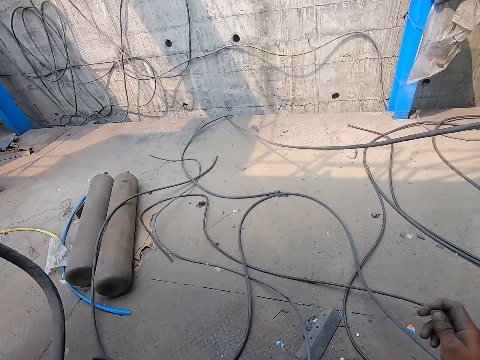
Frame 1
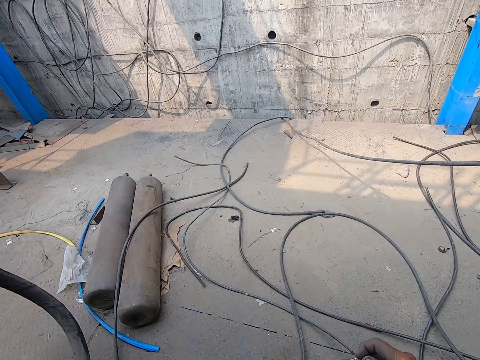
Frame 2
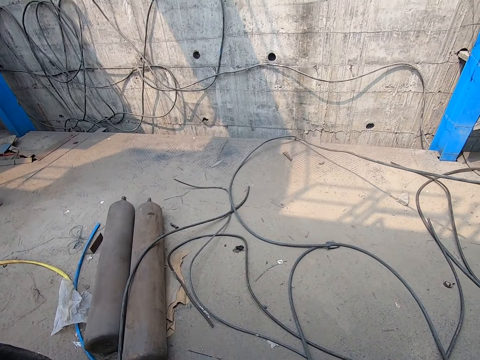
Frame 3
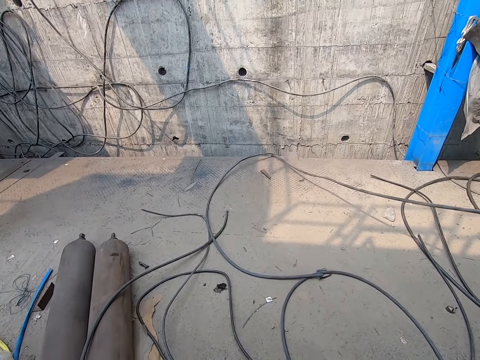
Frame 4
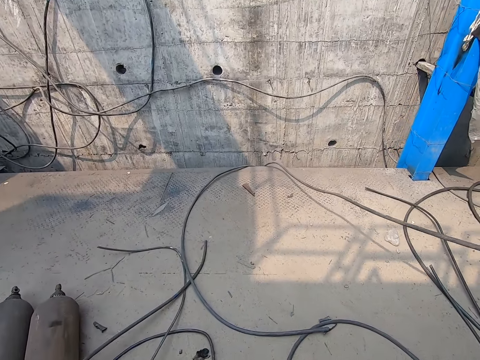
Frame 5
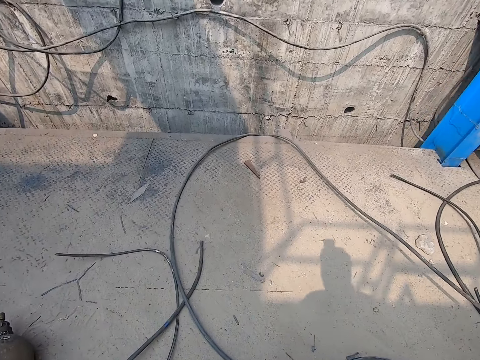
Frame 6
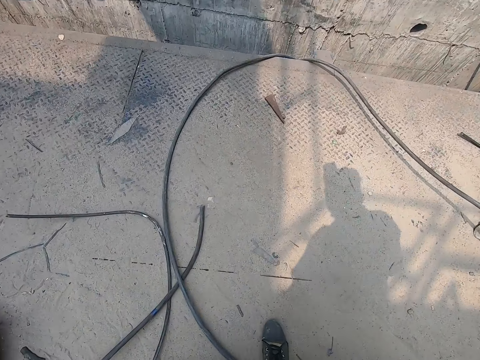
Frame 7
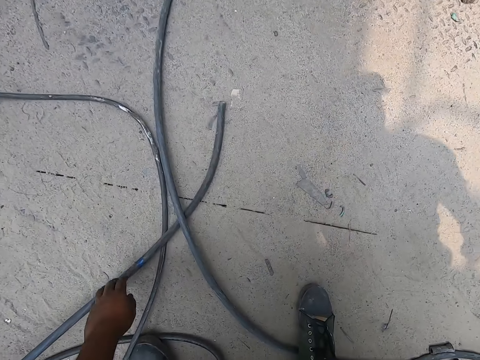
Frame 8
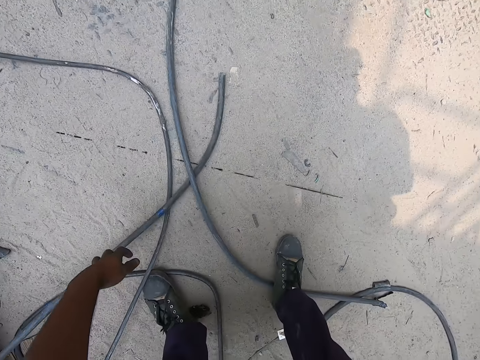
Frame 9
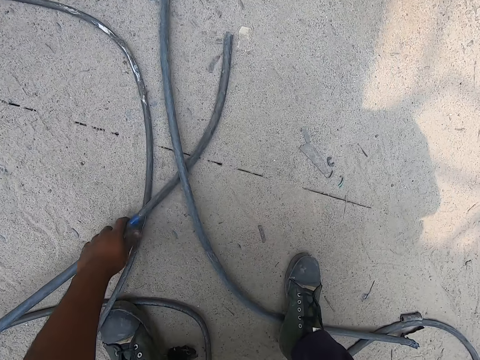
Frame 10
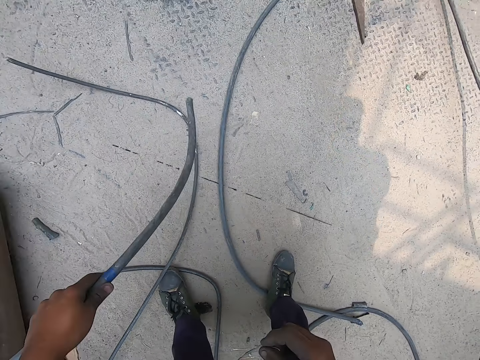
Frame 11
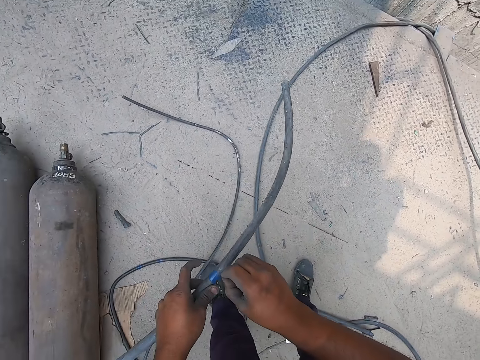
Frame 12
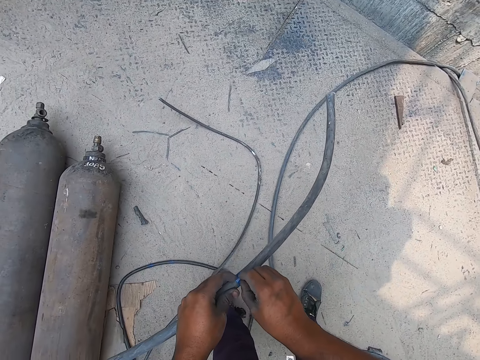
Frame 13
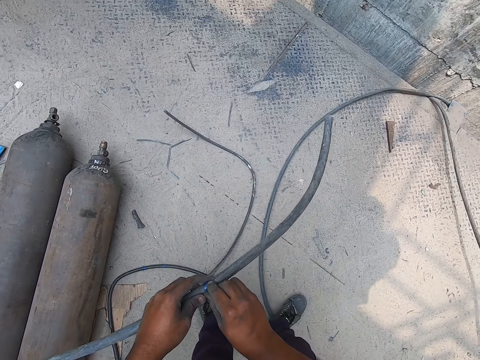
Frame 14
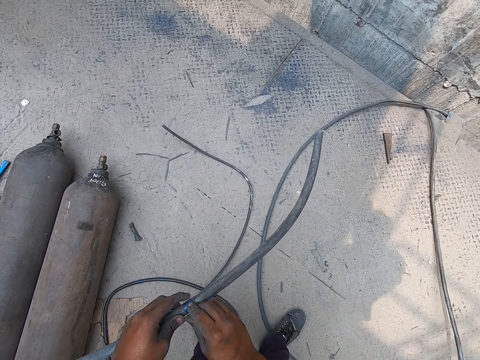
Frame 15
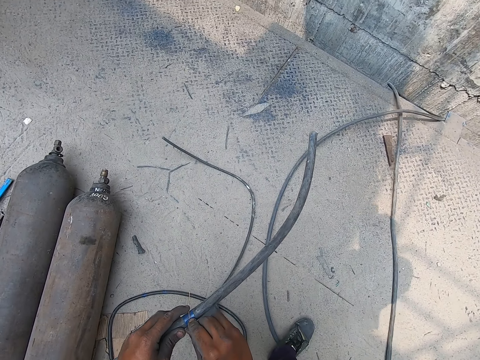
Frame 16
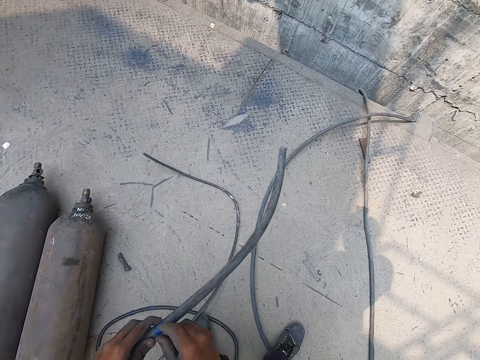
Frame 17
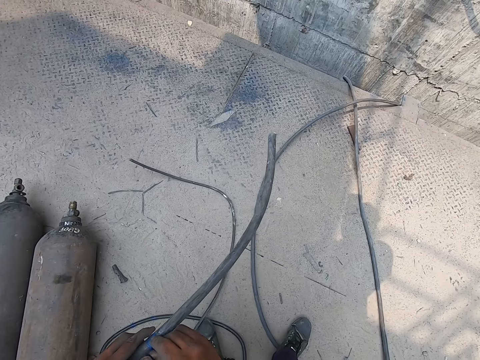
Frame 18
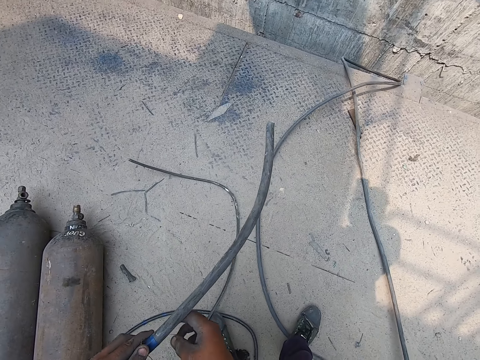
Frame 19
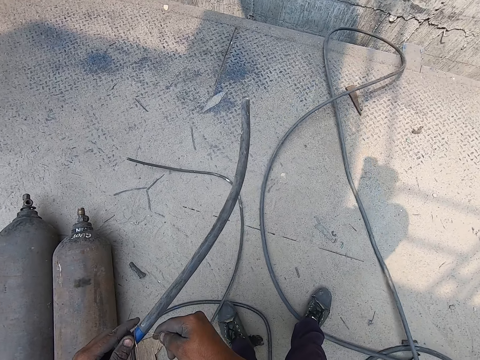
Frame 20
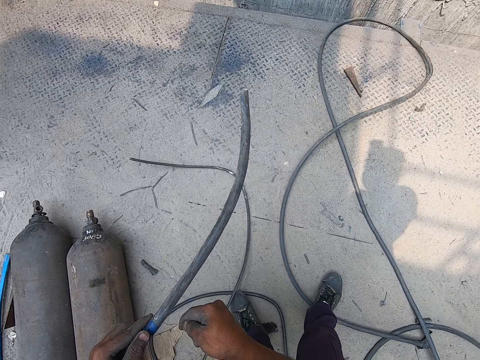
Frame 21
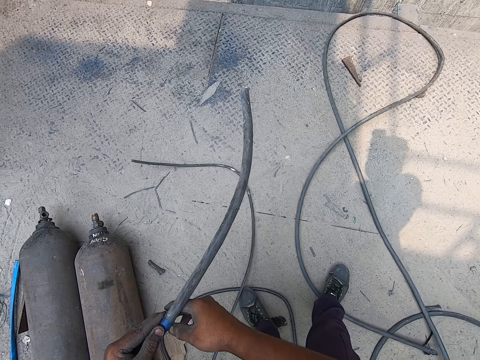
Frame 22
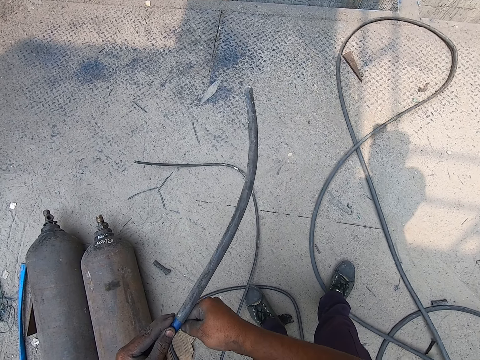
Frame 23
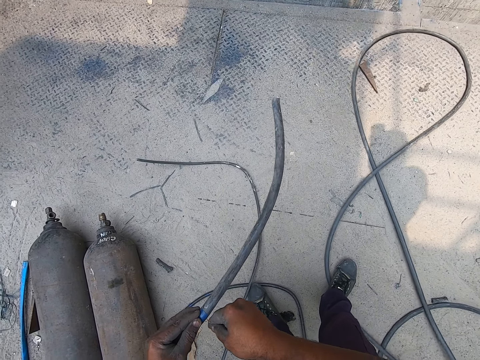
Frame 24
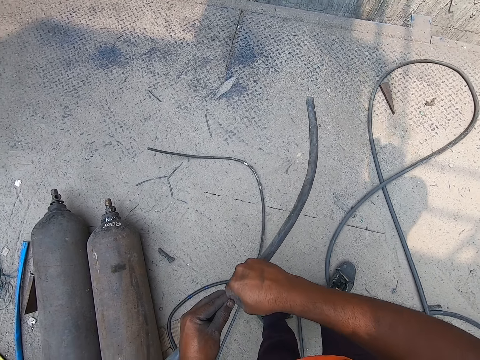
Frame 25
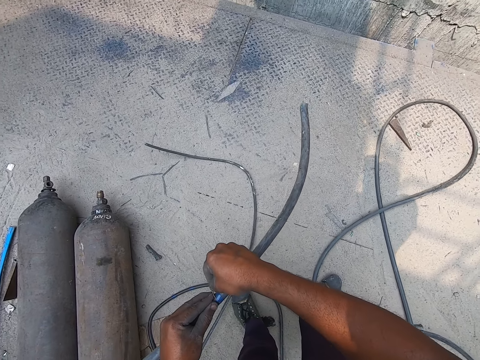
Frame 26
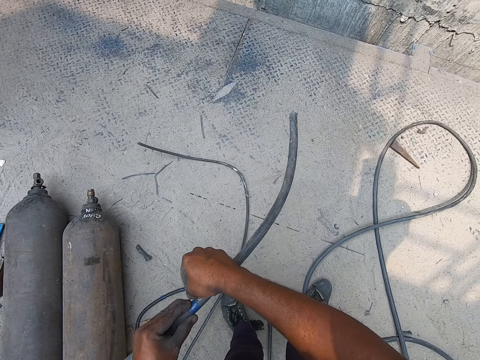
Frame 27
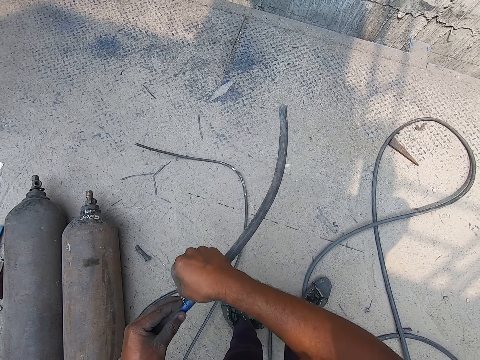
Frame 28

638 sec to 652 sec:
The camera wearer picks the hose or cable from the metal platform with his left hand. He ties the cable with the cable tie. He rolls the hose with the copper wire in both hands.

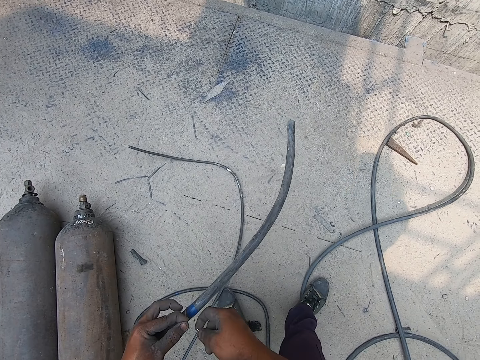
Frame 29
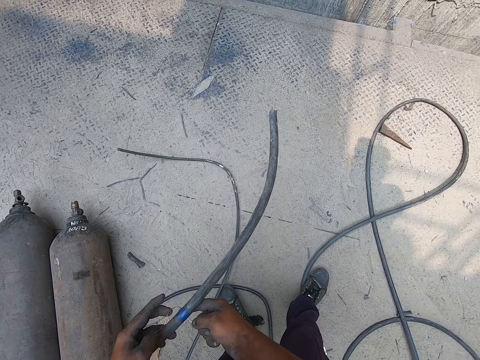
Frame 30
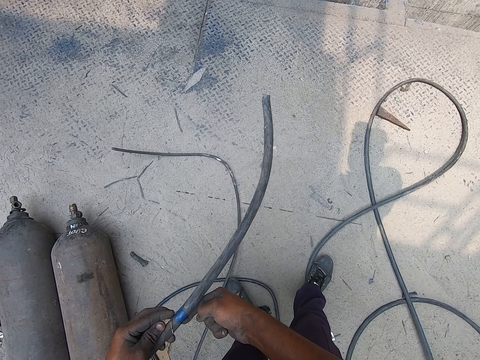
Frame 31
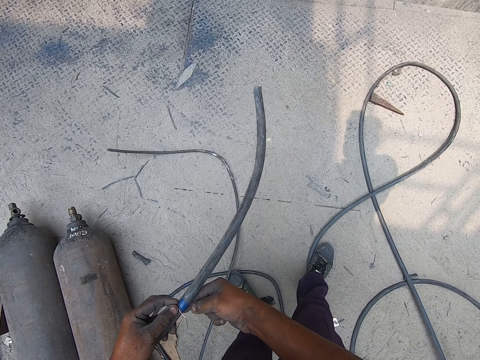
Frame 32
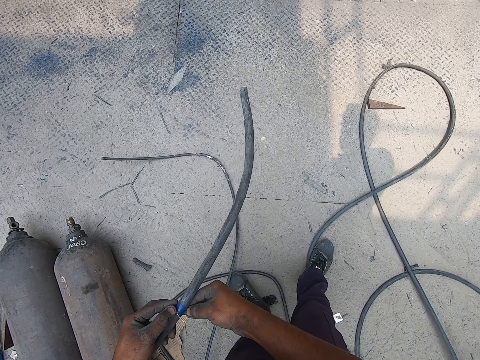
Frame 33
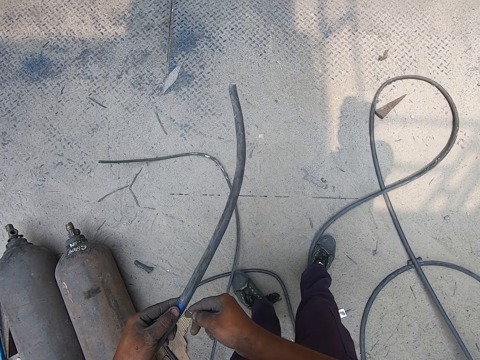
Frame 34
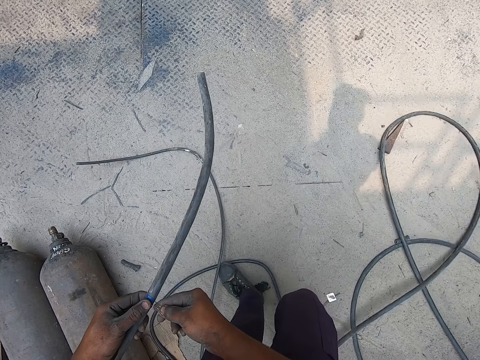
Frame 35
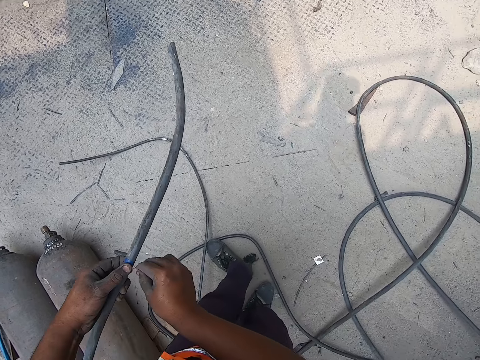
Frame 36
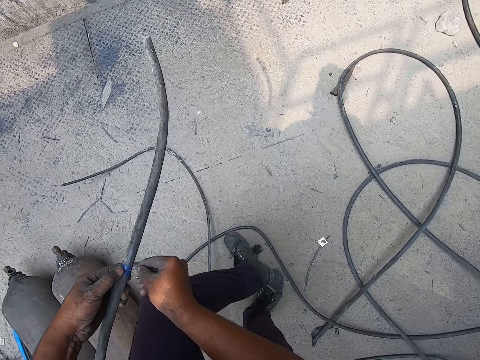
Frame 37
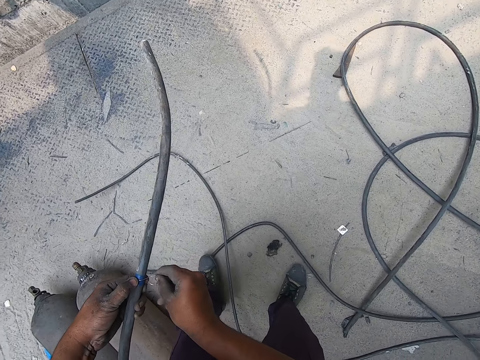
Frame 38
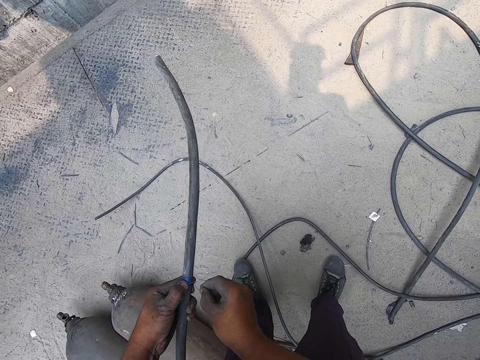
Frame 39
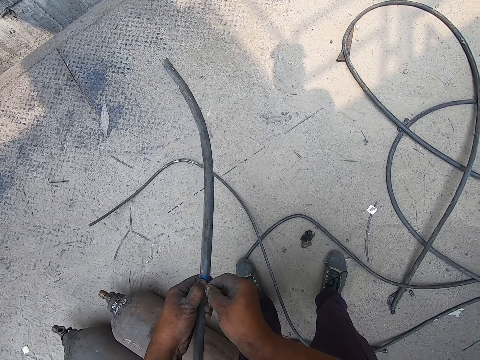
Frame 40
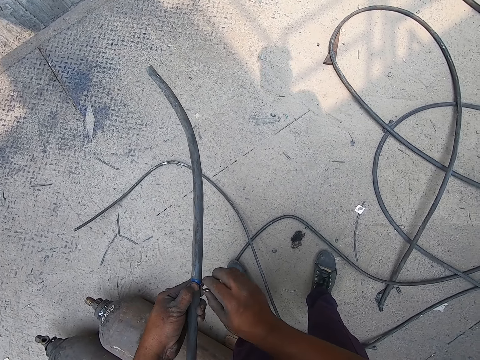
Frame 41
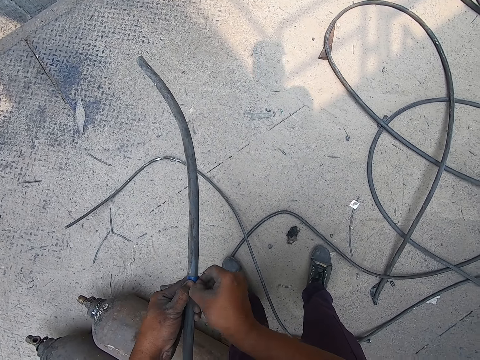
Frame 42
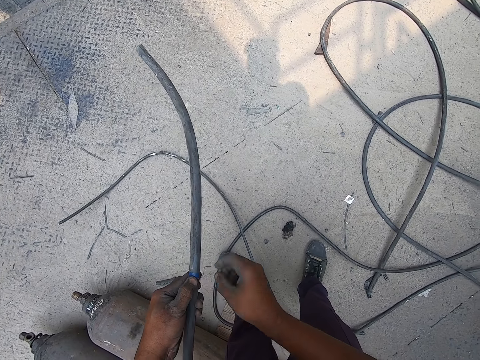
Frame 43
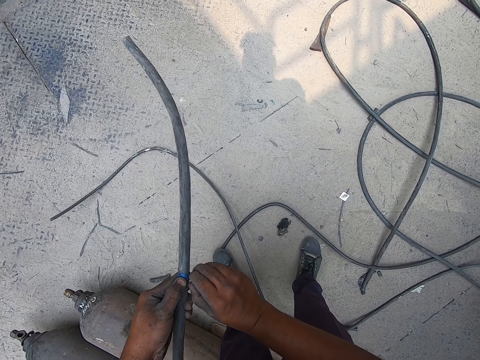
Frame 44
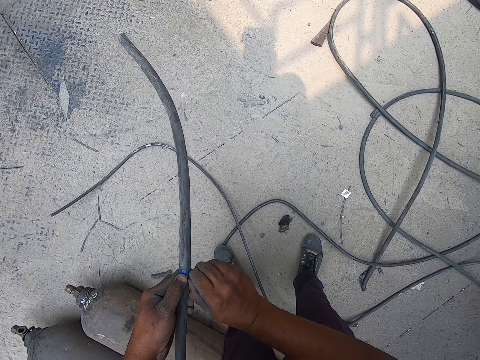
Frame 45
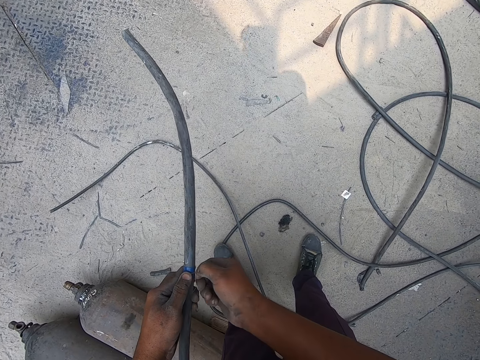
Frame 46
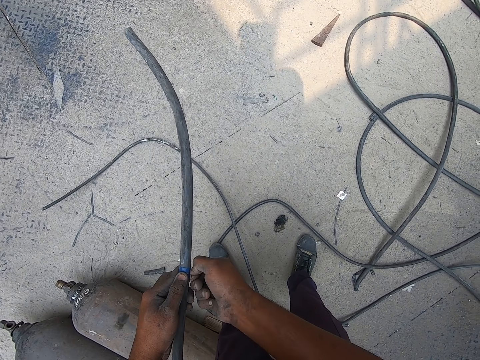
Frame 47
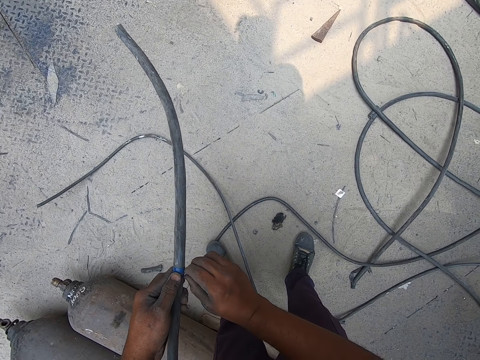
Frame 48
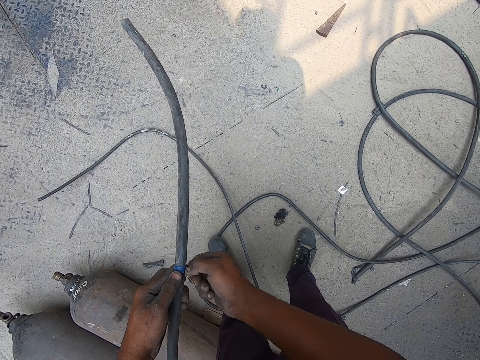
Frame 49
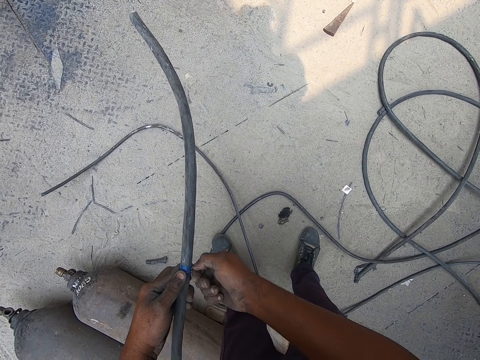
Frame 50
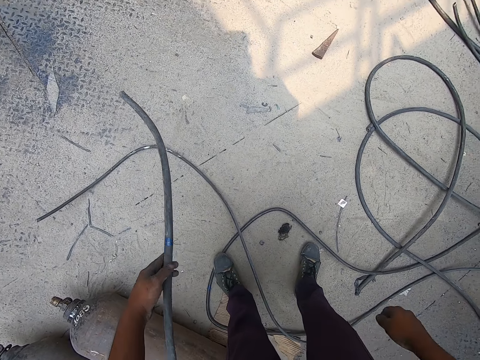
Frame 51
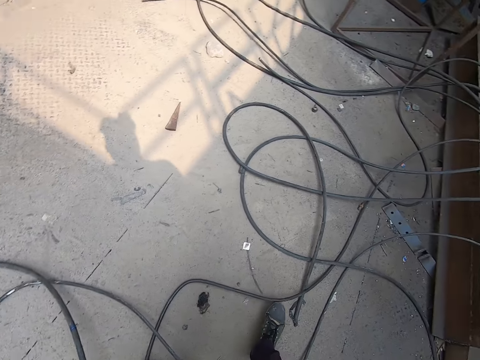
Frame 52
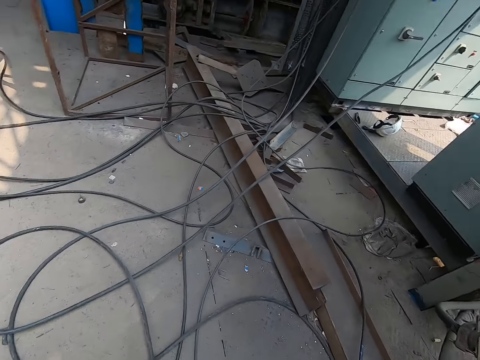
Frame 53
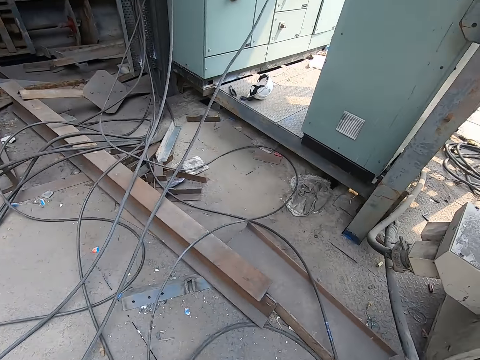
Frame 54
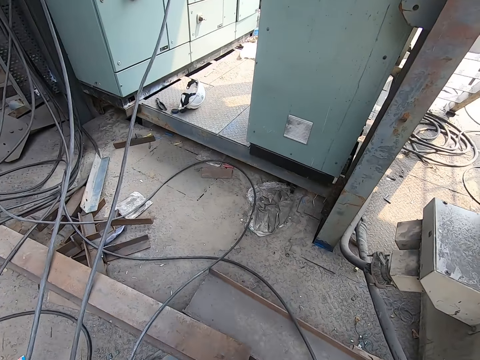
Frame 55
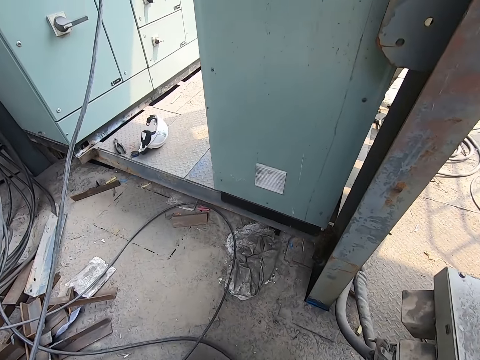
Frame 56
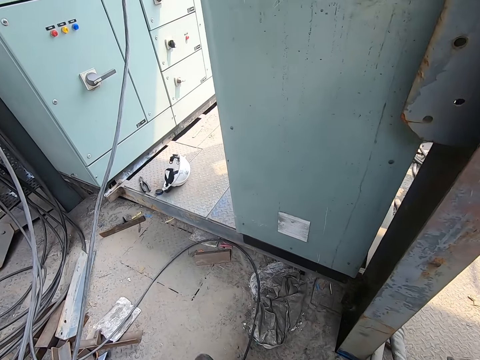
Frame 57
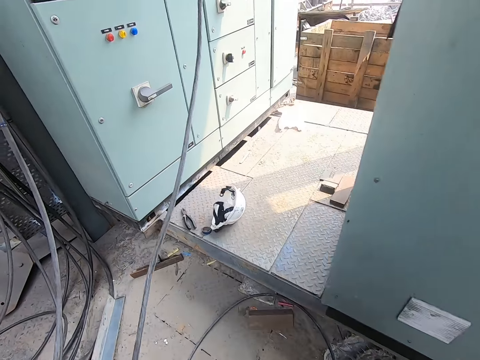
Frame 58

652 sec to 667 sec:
The camera wearer moves the legs. He tightens the hose with the copper wire in his right hand. He drops the hose on the metal platform with his left hand. He walks at the site.
